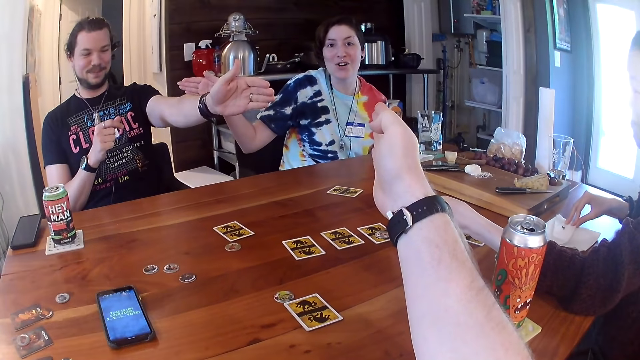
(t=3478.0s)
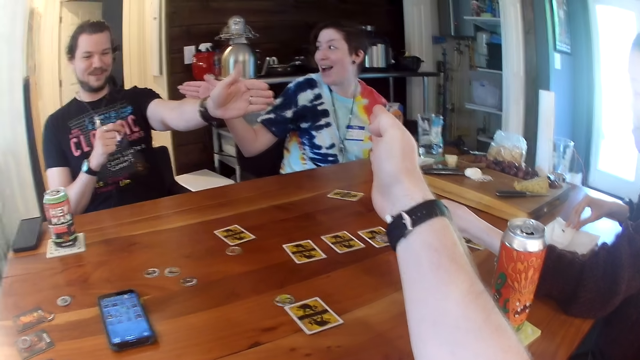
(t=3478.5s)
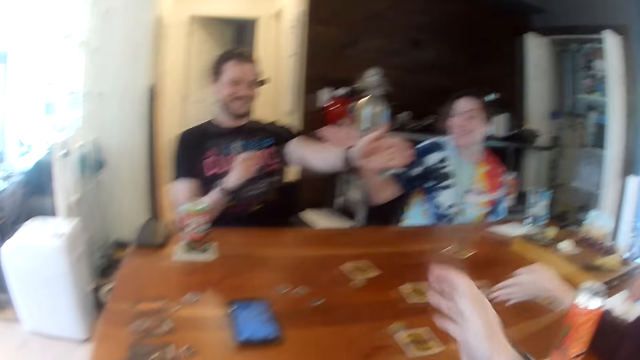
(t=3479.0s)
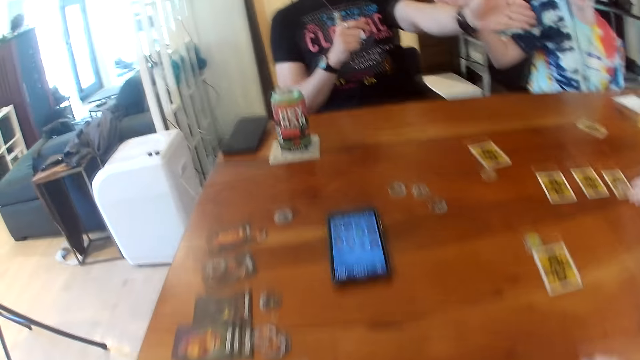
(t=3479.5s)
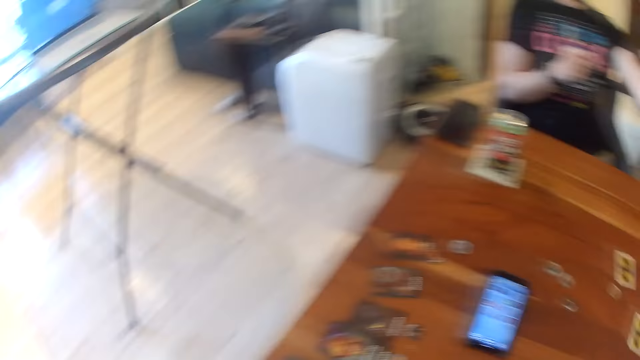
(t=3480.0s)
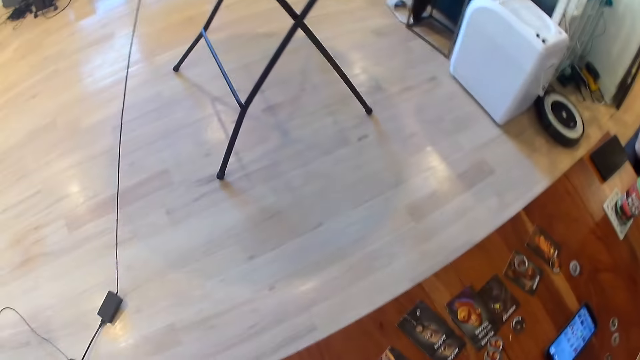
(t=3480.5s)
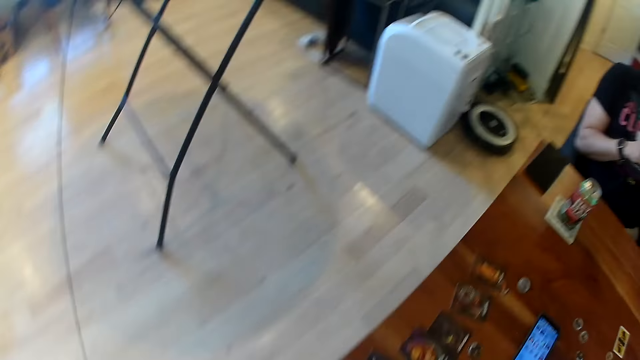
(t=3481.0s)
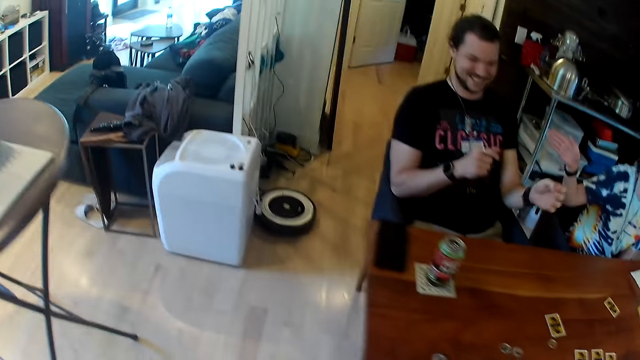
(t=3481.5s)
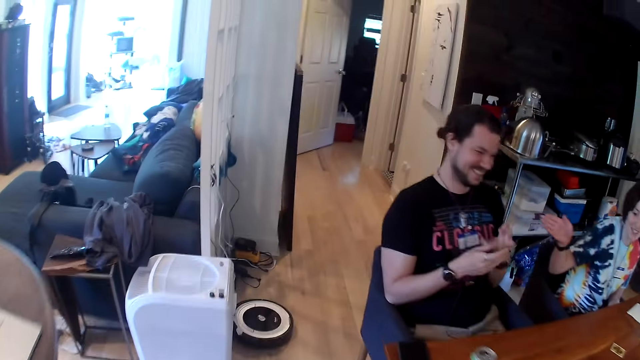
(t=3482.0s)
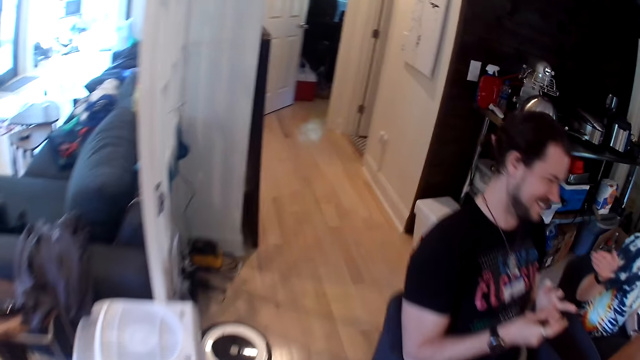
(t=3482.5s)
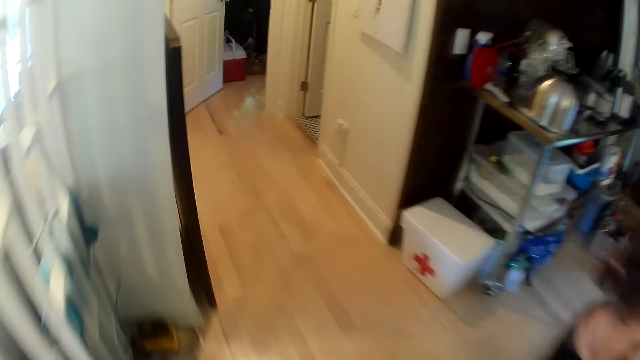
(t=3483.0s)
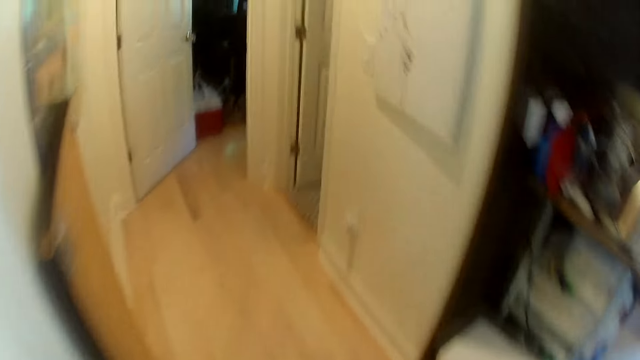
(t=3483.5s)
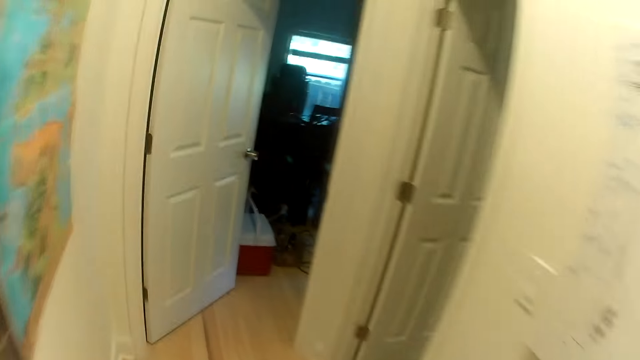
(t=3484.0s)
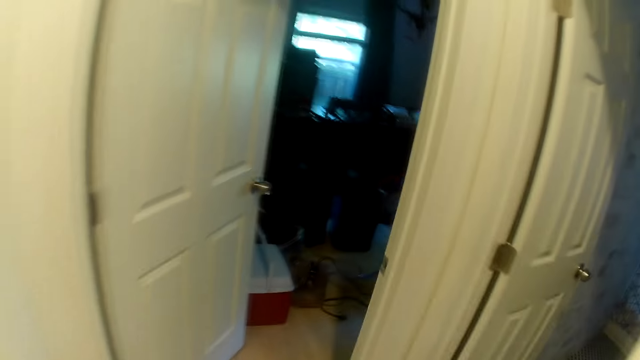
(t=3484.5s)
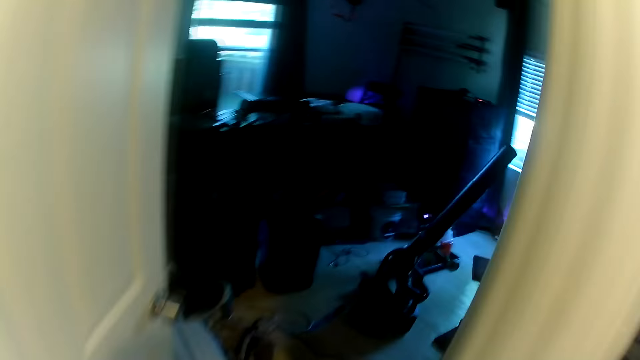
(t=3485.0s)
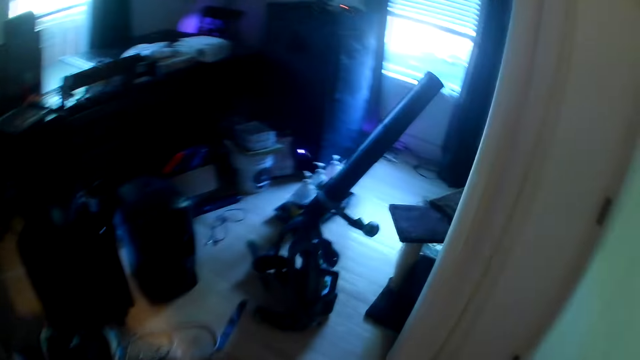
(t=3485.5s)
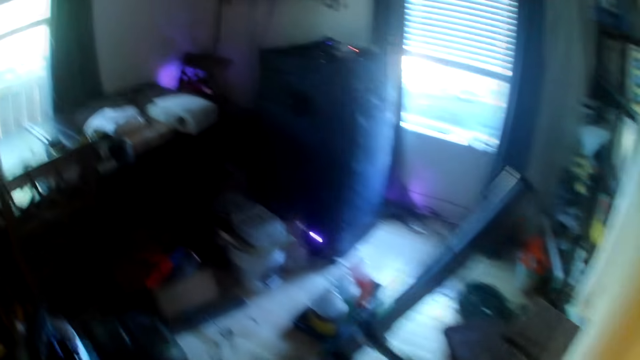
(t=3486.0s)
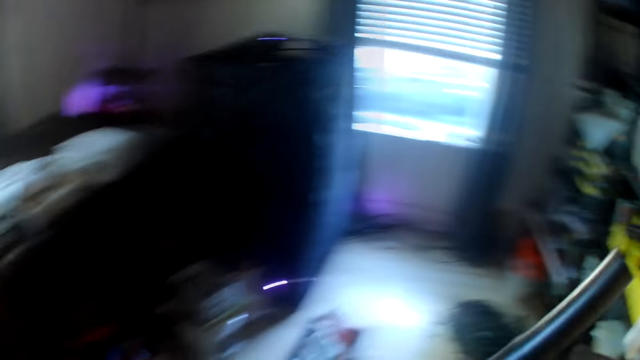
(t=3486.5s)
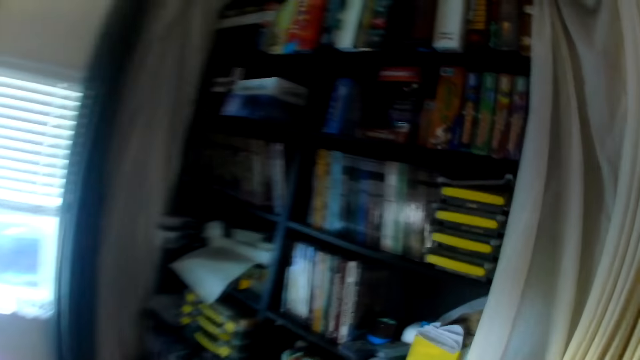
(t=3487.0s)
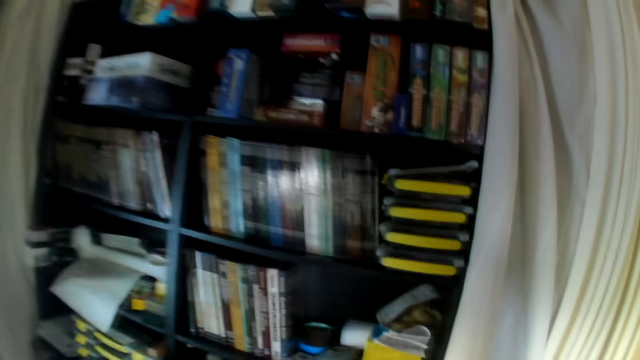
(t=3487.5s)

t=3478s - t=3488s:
The camera wearer walks into a room from a dining area.

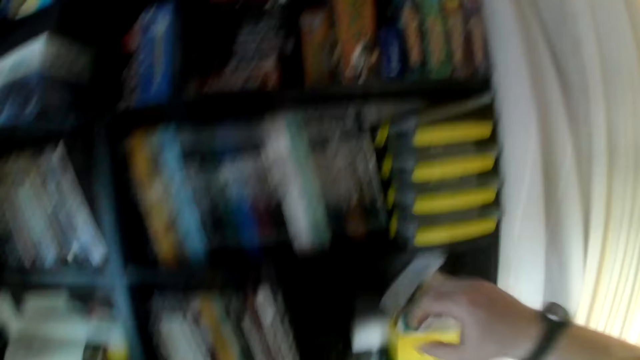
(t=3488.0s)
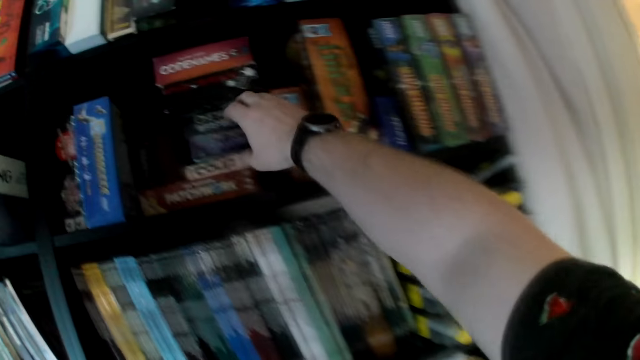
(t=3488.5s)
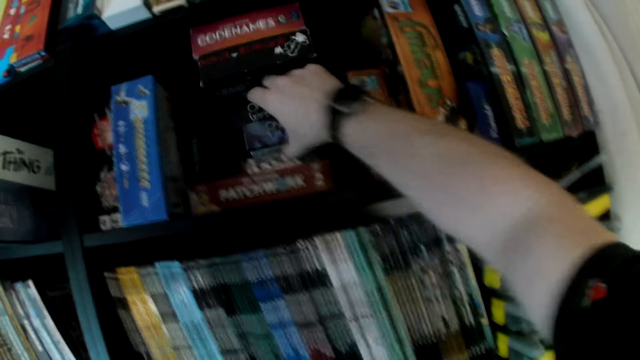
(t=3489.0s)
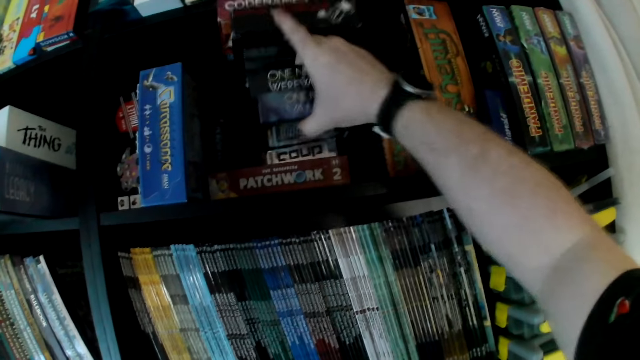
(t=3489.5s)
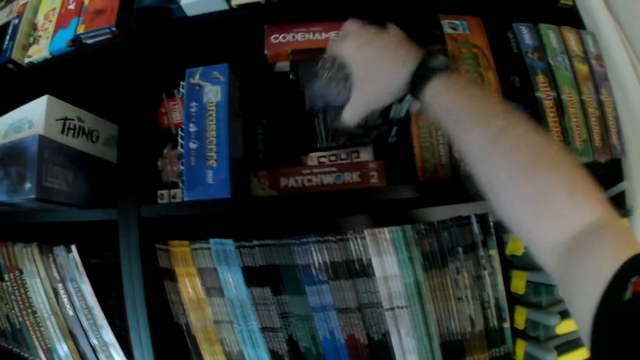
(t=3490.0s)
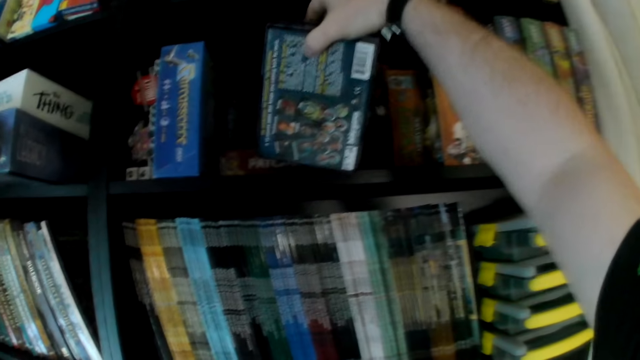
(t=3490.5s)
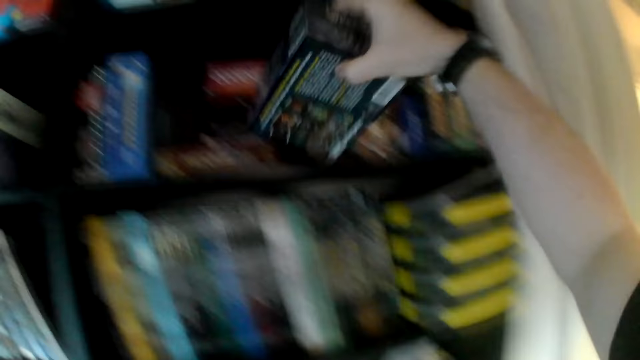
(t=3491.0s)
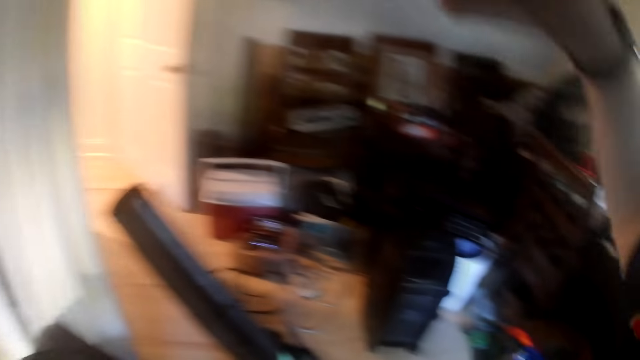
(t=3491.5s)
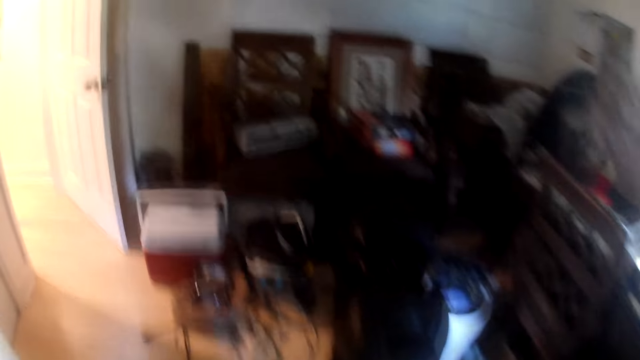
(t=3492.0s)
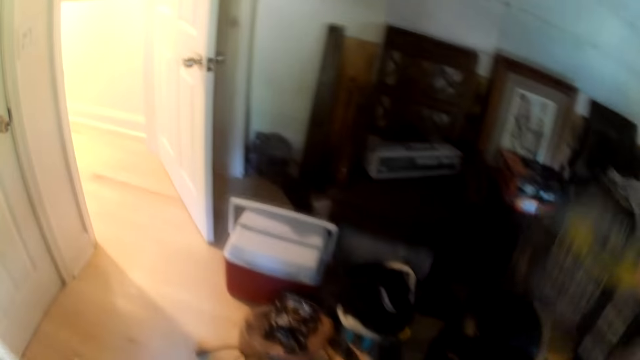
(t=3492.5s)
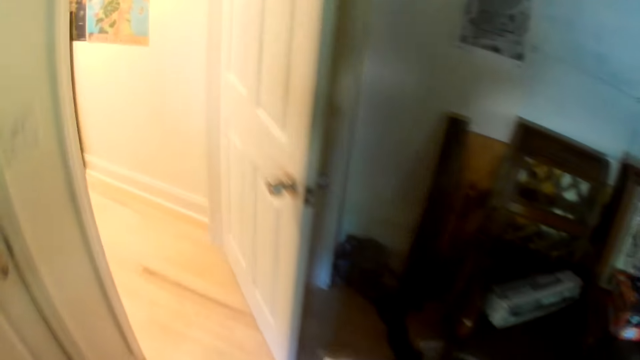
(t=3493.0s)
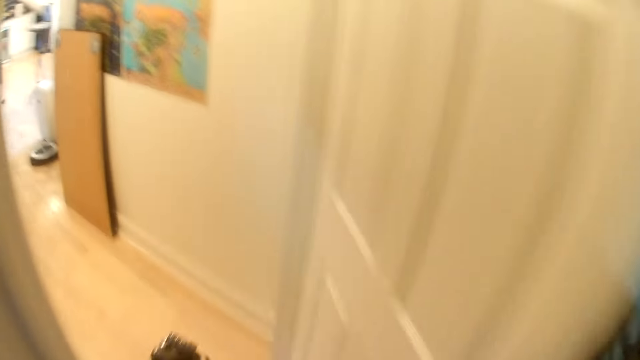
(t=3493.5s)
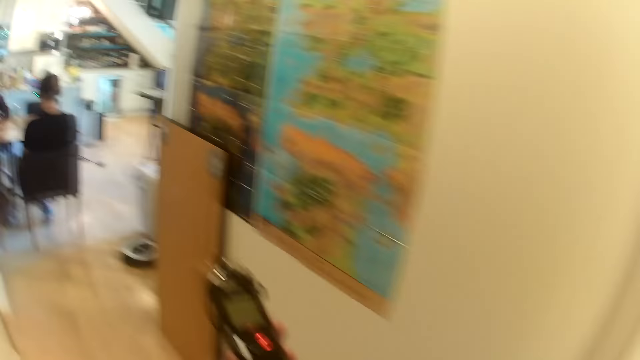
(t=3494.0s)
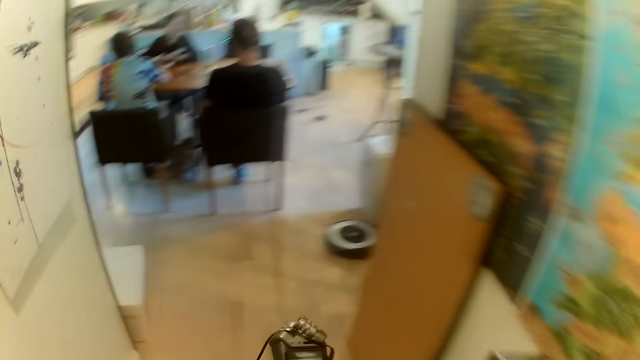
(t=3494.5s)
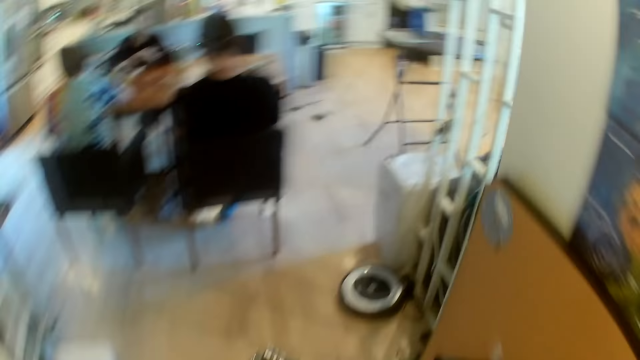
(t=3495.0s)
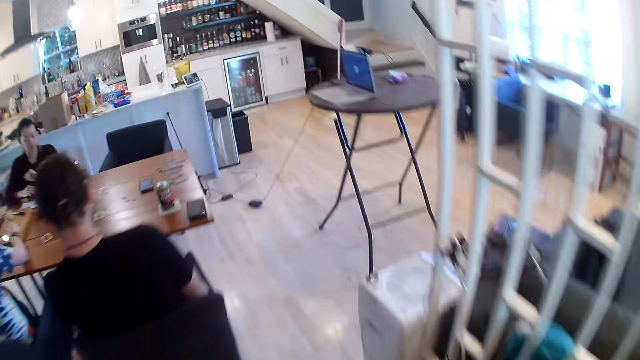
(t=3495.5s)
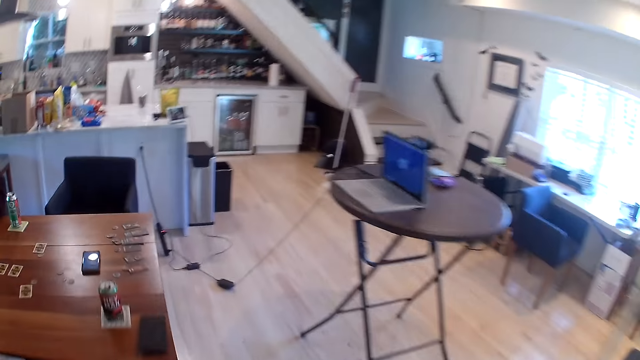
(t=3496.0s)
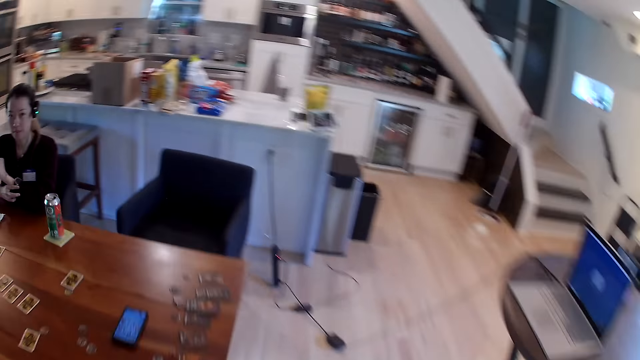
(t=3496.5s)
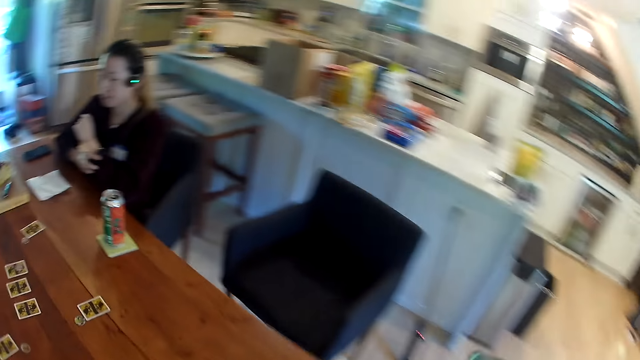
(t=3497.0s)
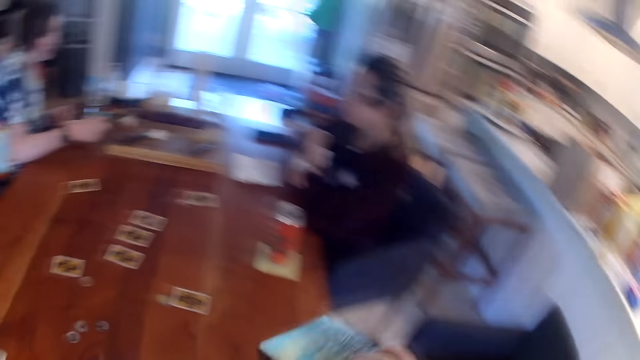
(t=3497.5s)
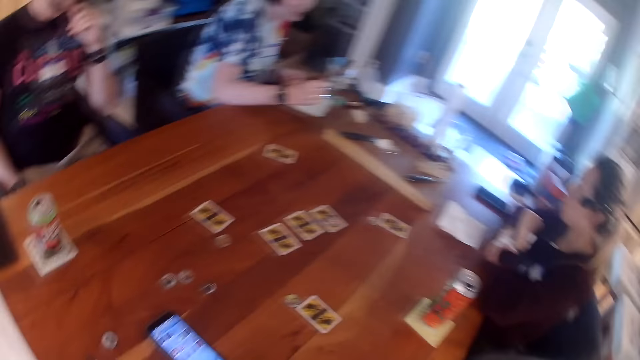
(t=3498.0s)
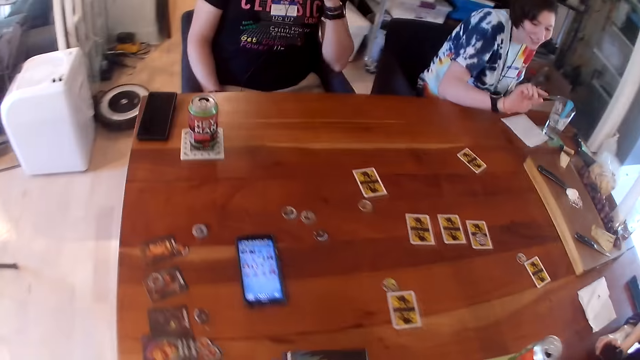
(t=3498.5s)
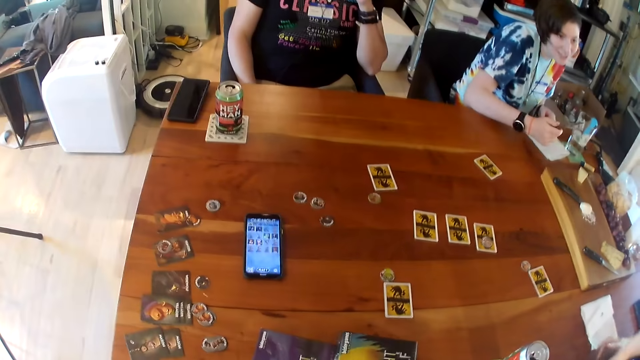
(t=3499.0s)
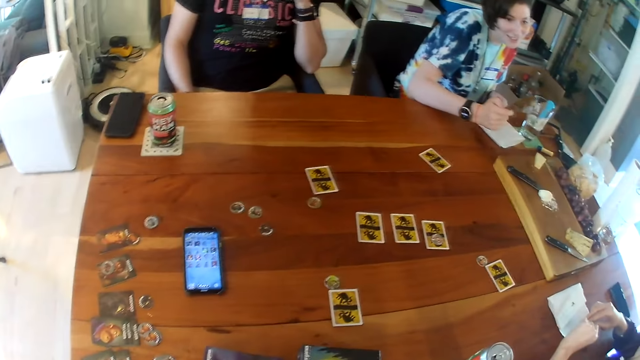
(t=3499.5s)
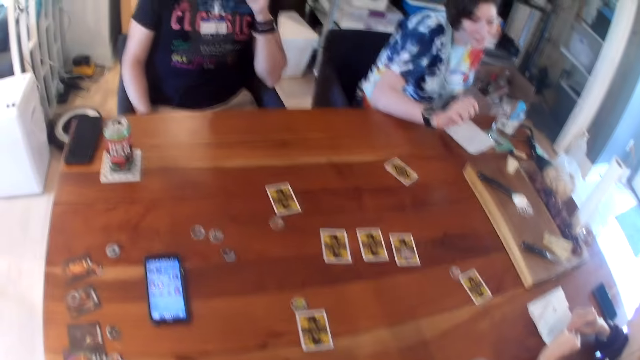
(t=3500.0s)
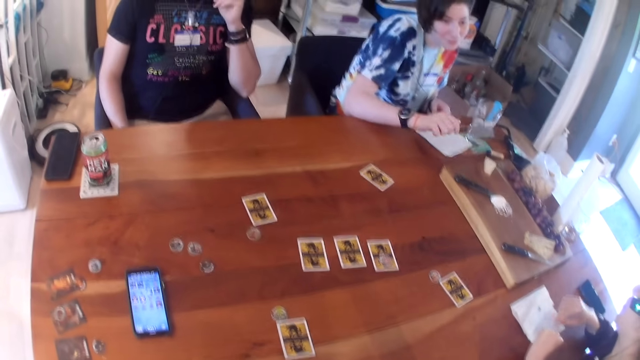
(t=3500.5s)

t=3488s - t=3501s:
The camera wearer picks two card game boxes from a shelf with his right hand. He walks into the dining area from the room. A woman holds the cleaver in her right hand. The camera wearer unstacks the two card game boxes on the table with his right hand.
